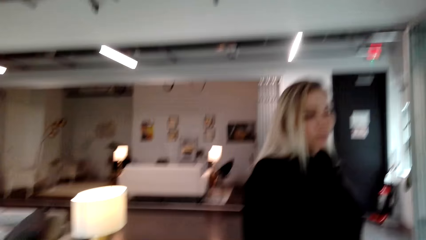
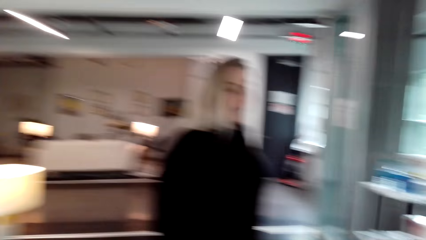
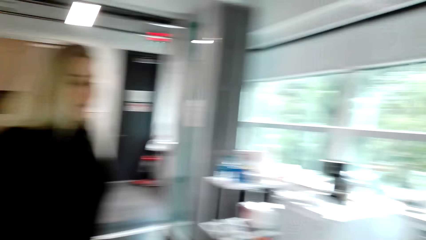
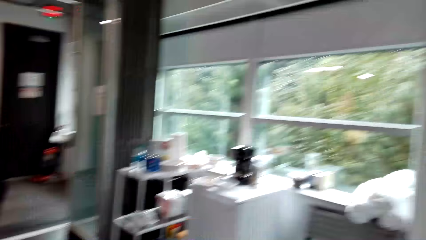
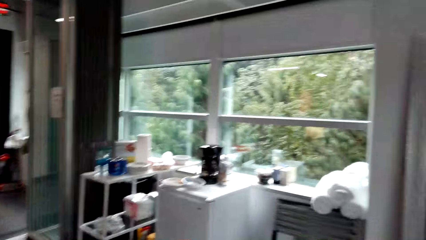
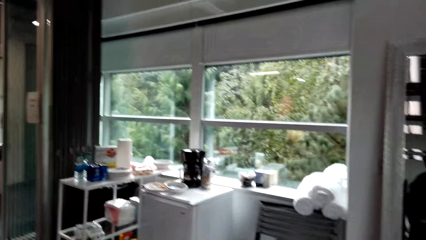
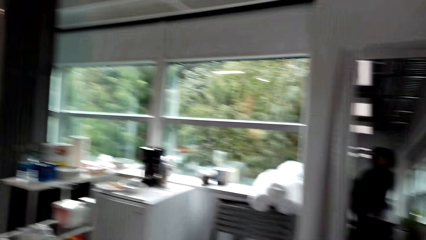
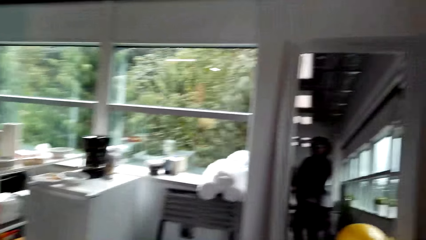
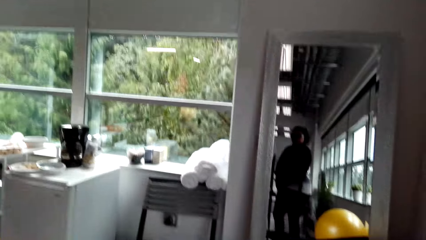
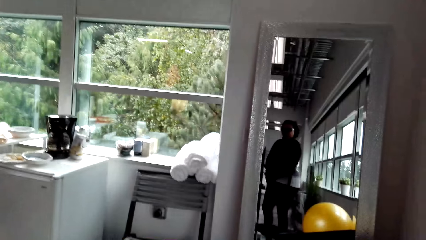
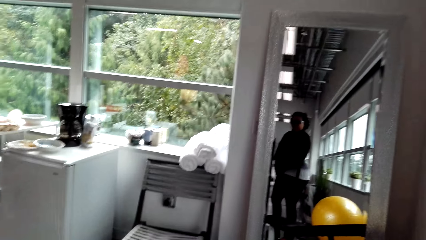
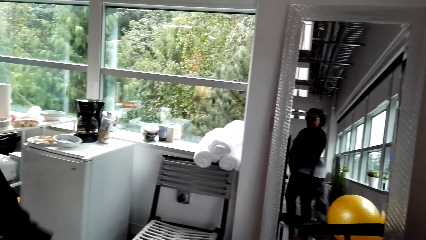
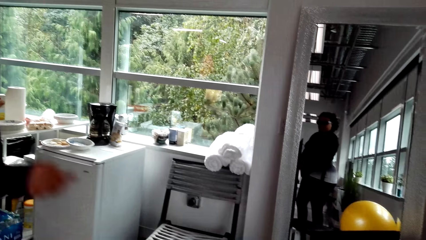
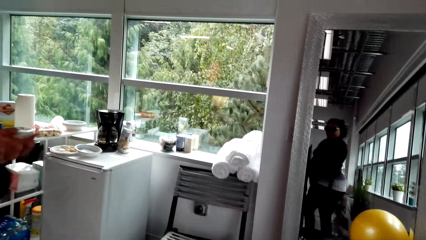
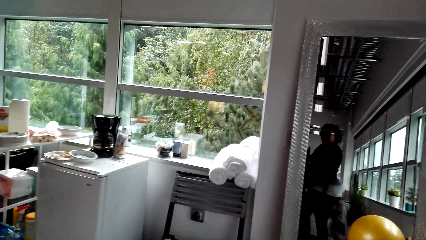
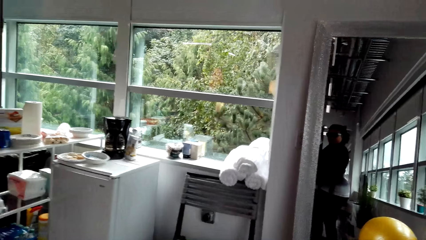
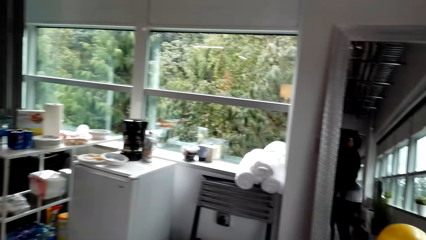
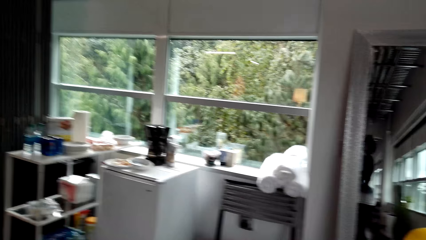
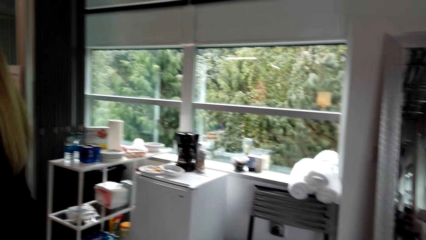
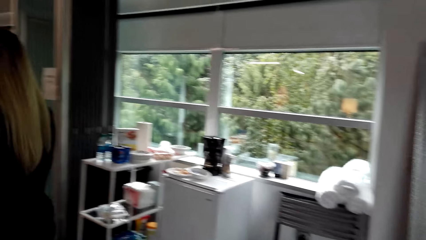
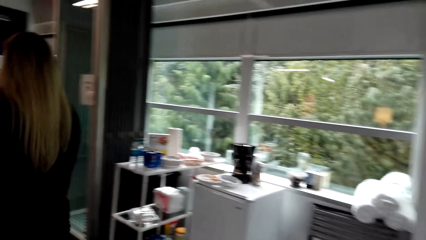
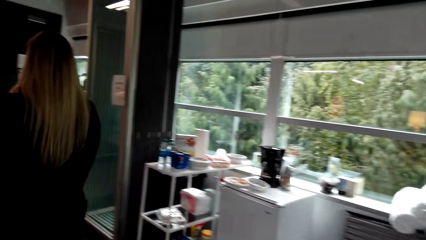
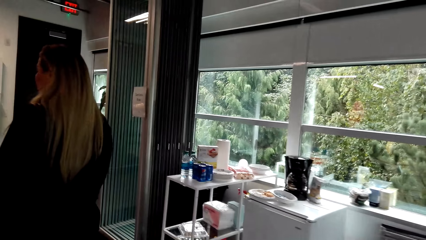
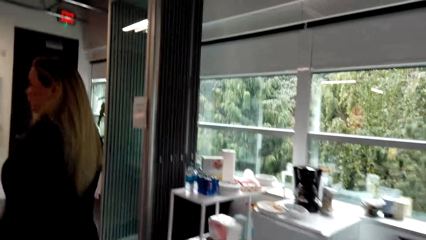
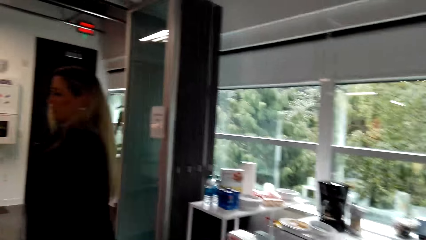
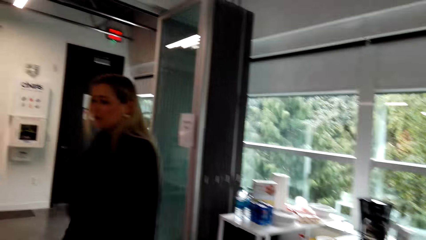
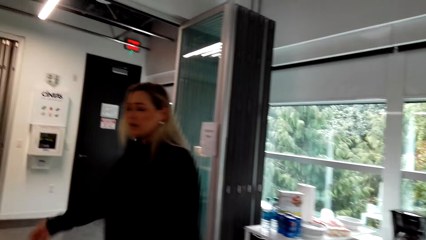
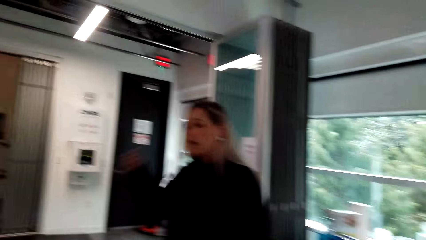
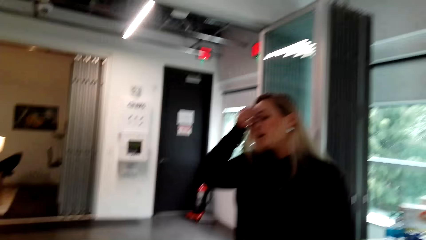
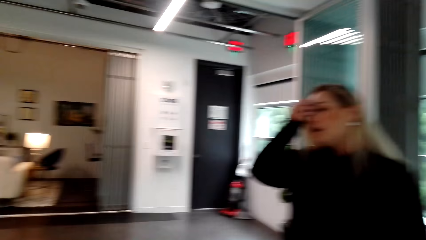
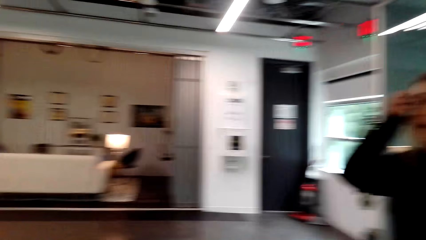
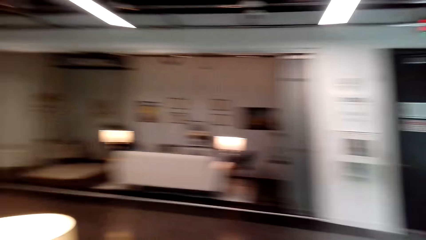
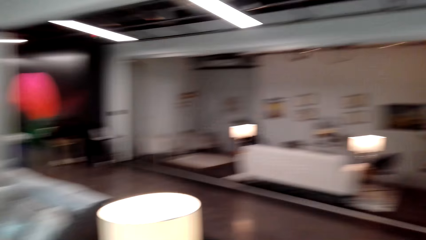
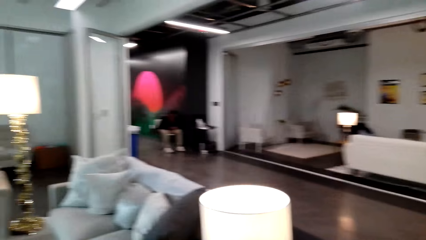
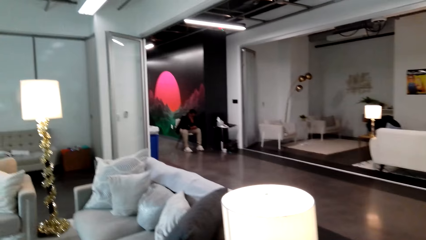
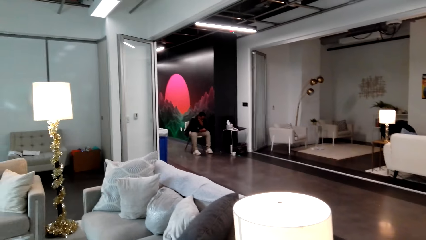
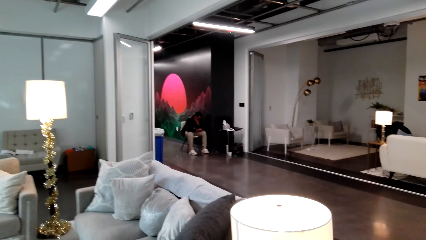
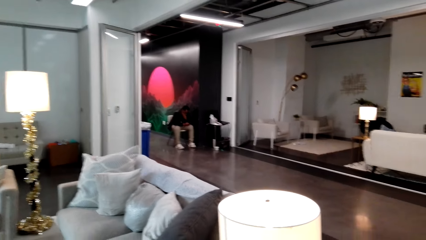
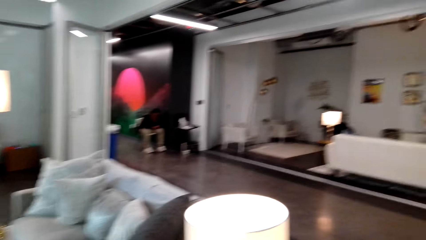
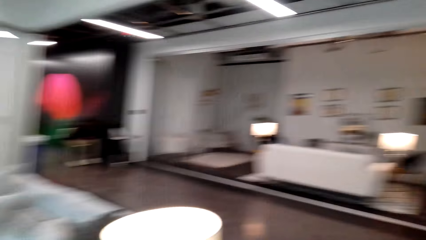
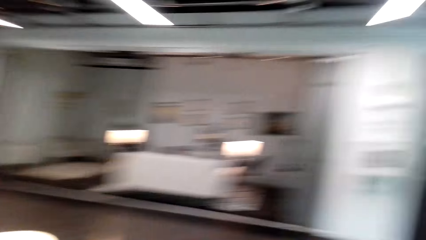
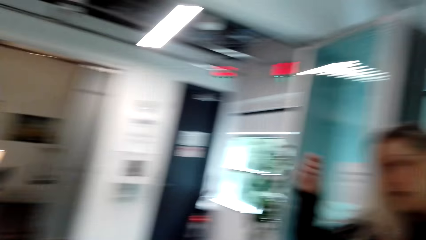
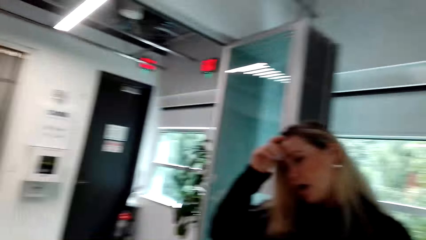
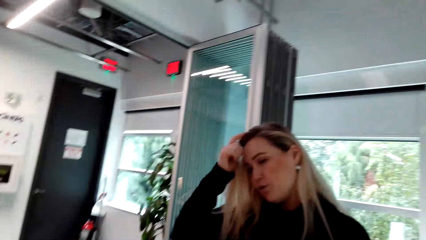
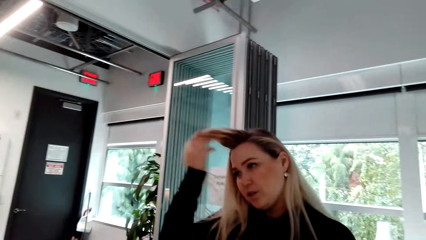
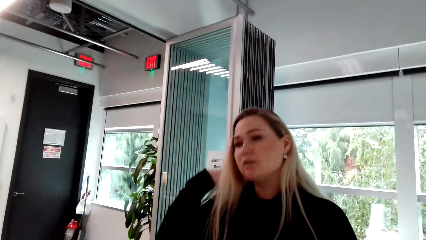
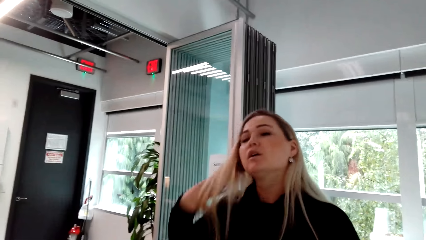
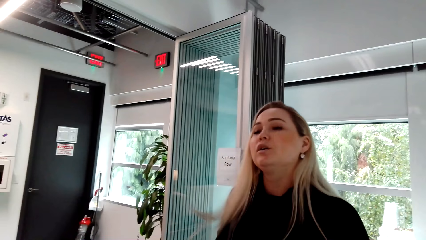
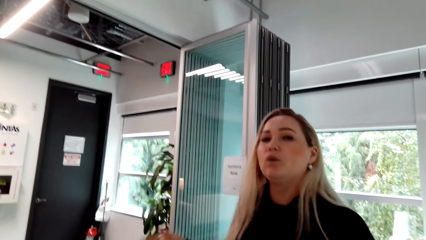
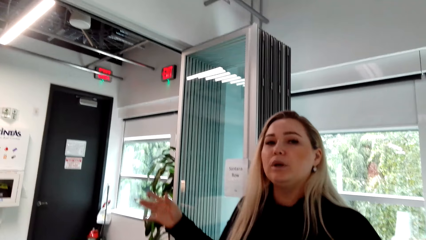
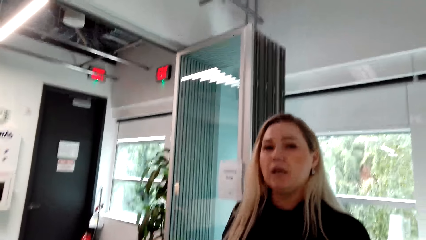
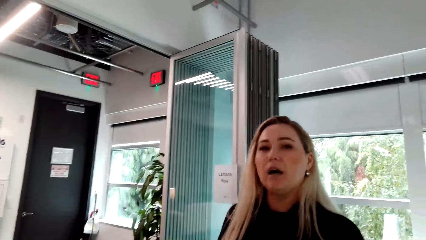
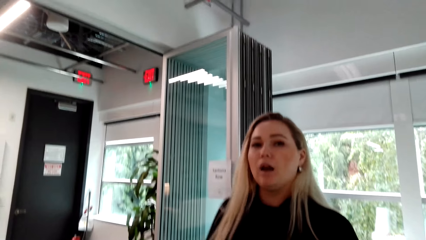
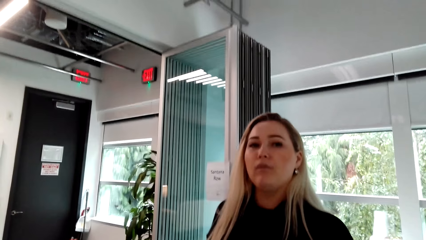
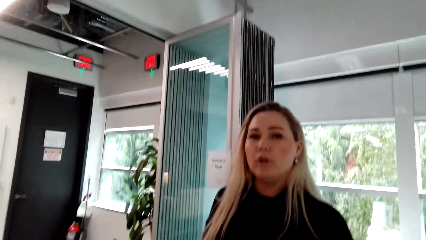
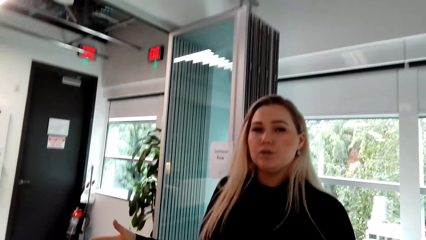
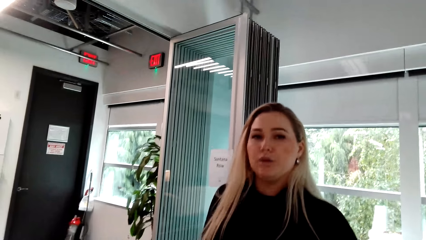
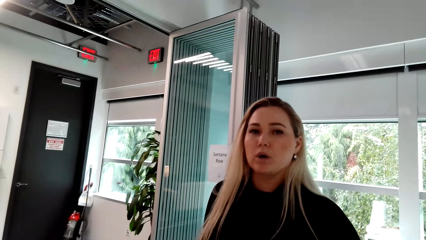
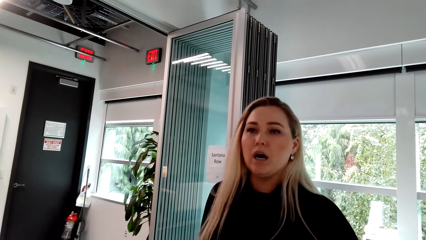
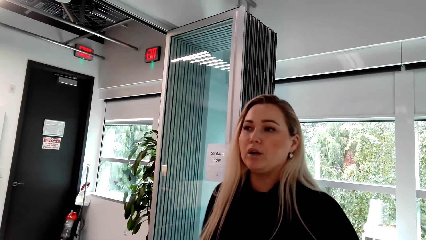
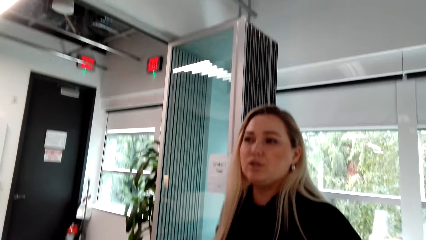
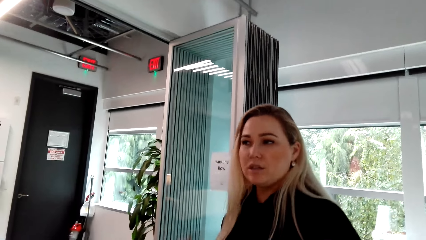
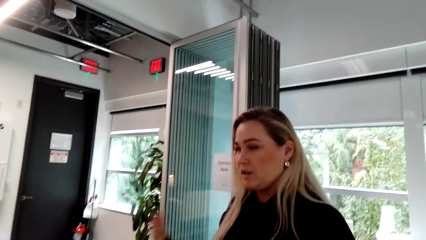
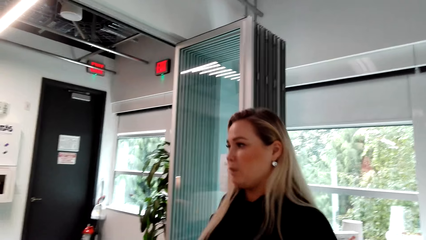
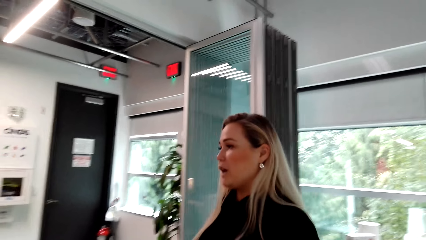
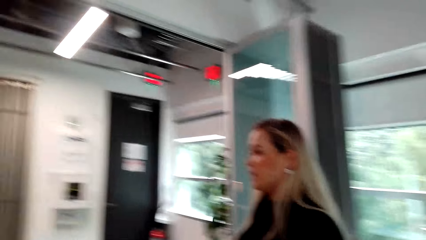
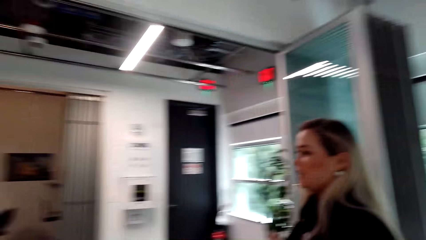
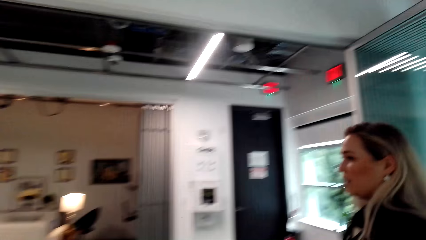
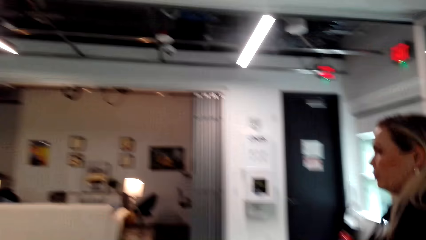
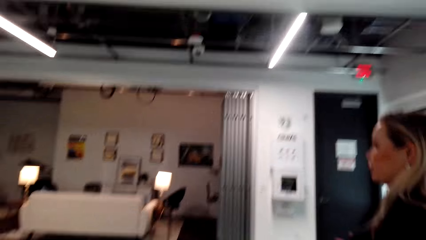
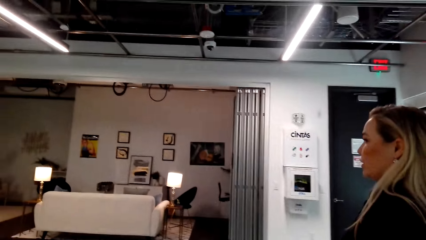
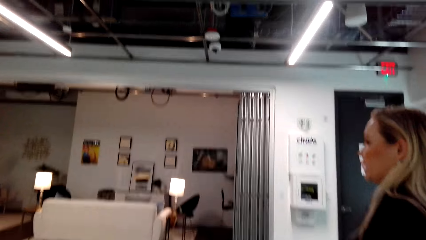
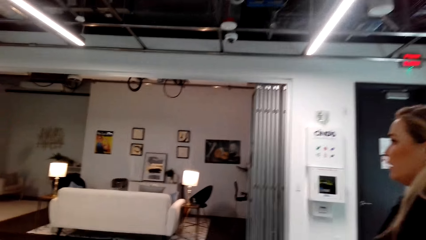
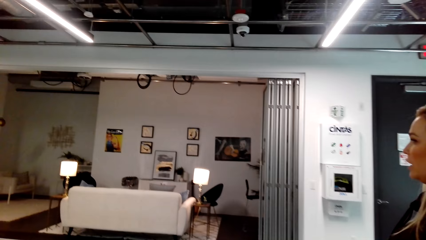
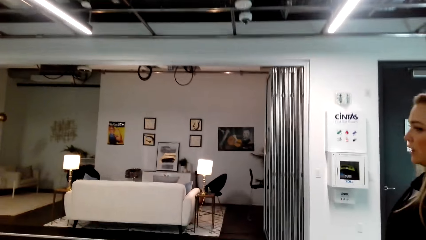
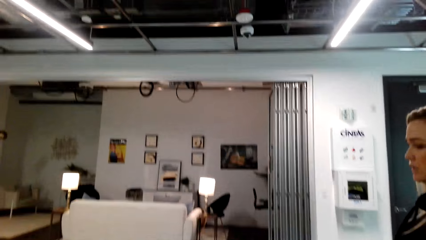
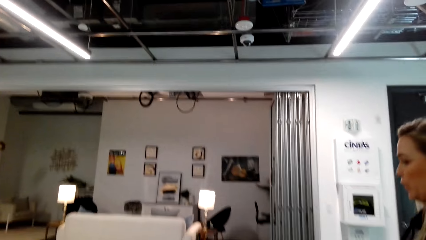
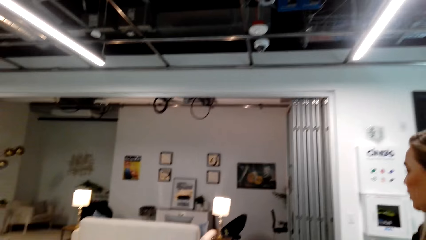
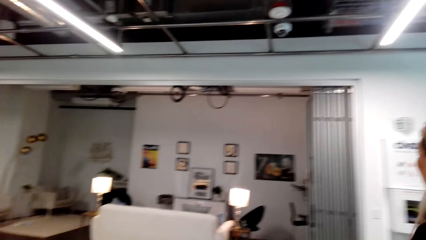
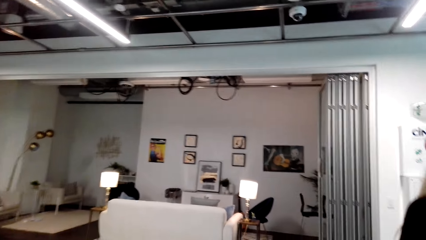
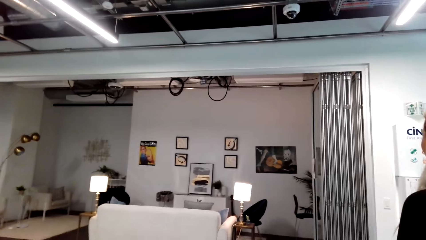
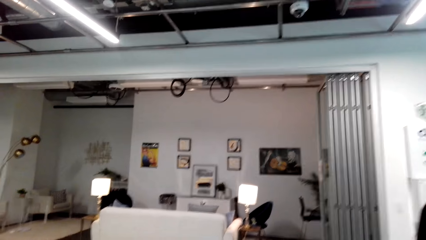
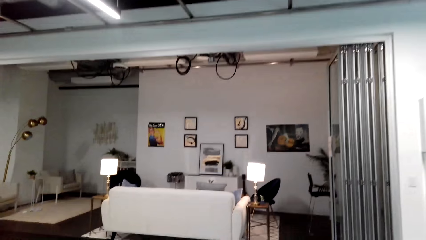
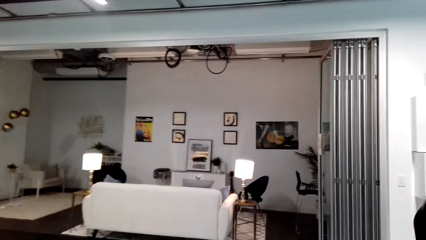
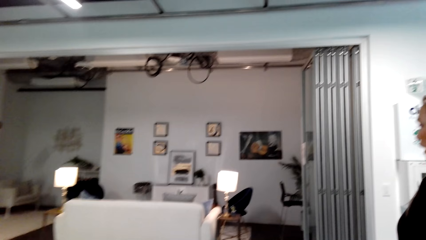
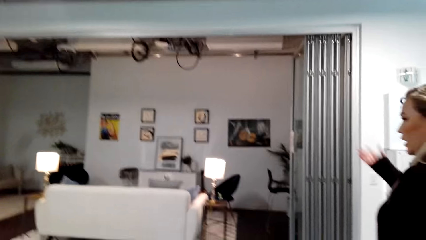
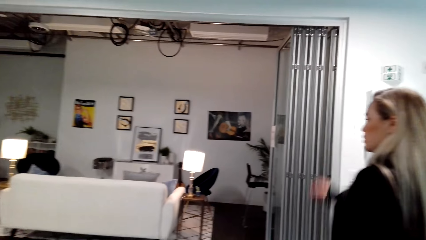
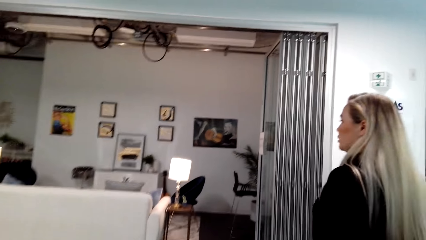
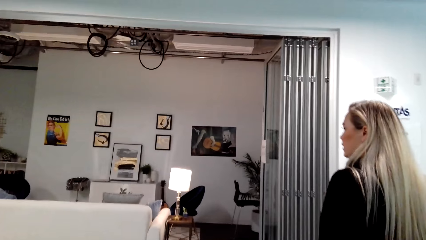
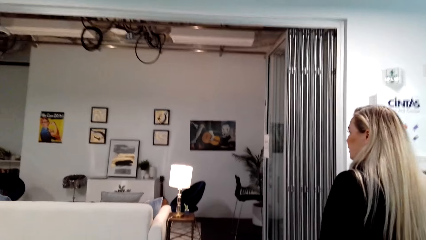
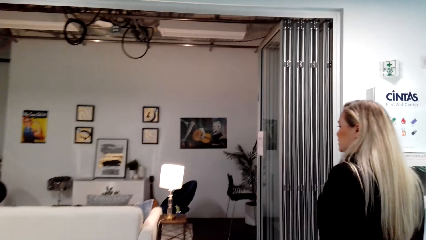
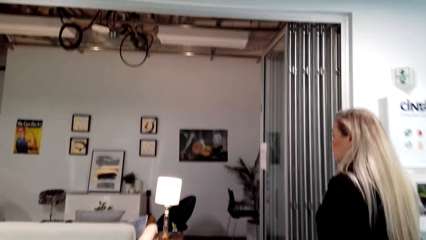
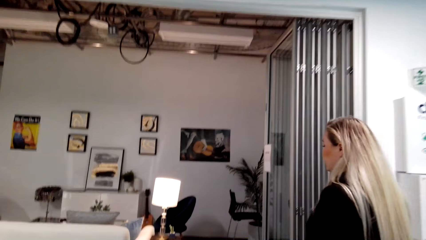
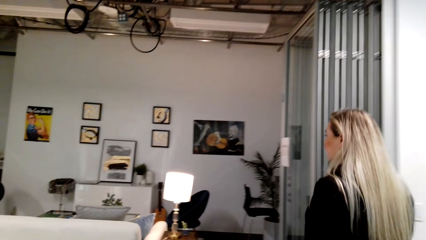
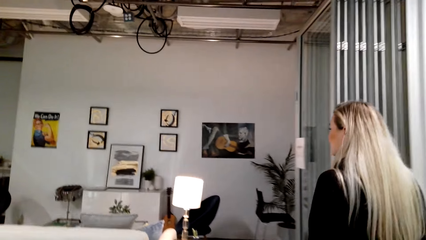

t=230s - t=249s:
The camera wearer looks around the kitchen. They look around the house. A woman touches the hair. The woman walks in the house. The camera wearer walks in the house.
